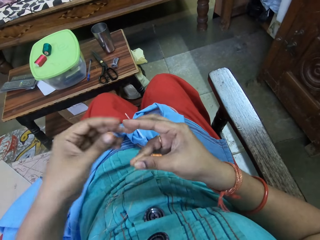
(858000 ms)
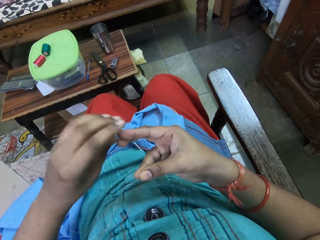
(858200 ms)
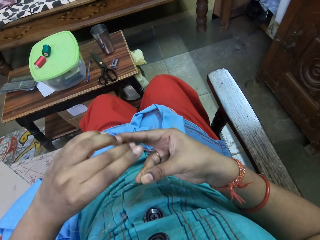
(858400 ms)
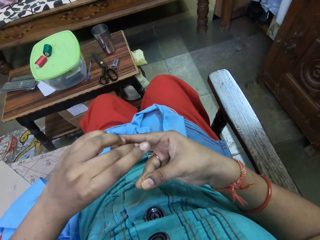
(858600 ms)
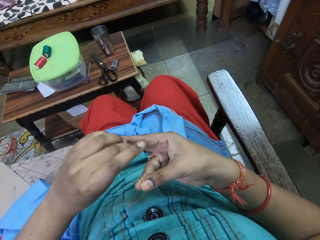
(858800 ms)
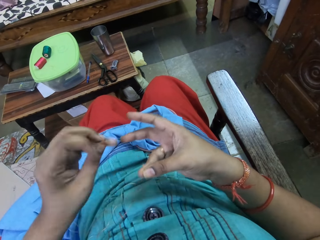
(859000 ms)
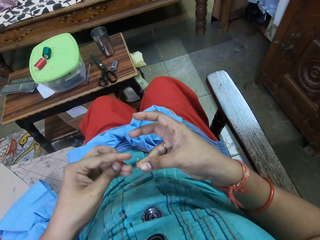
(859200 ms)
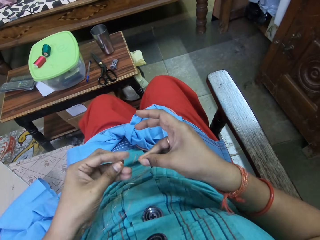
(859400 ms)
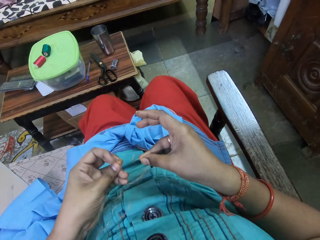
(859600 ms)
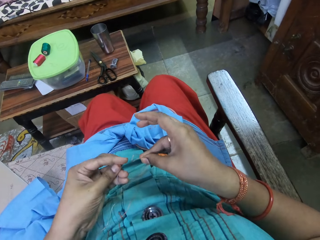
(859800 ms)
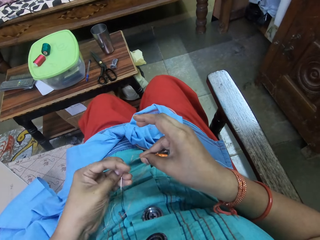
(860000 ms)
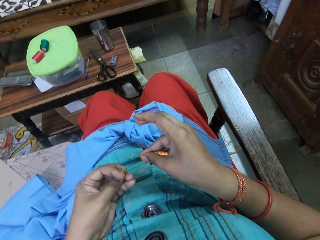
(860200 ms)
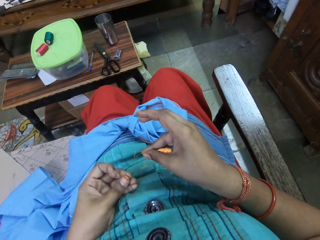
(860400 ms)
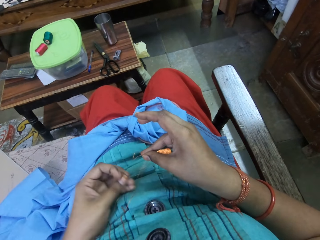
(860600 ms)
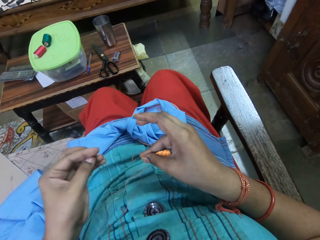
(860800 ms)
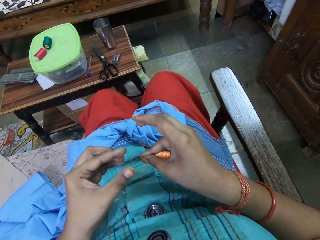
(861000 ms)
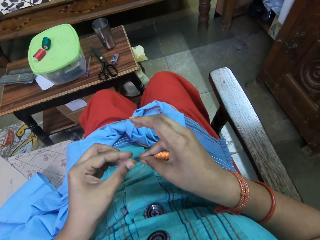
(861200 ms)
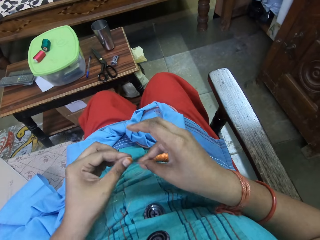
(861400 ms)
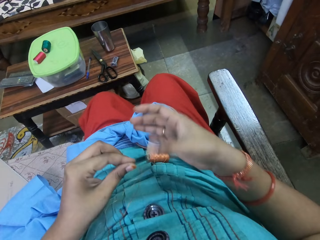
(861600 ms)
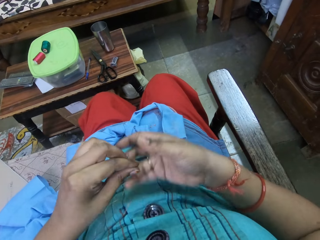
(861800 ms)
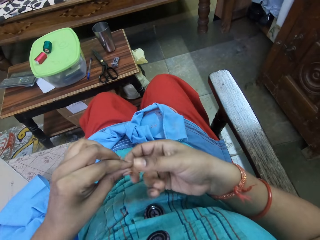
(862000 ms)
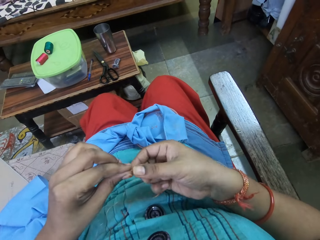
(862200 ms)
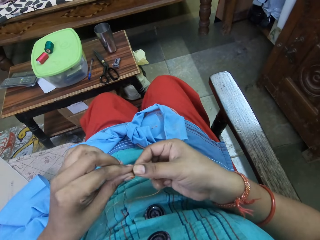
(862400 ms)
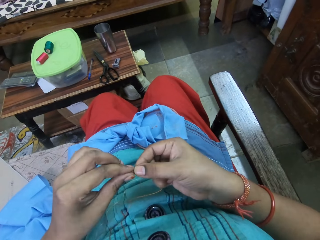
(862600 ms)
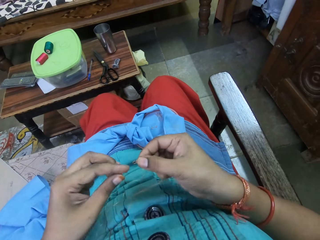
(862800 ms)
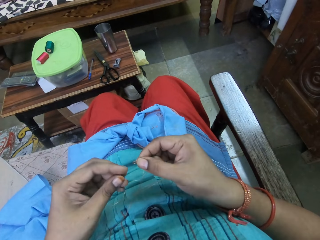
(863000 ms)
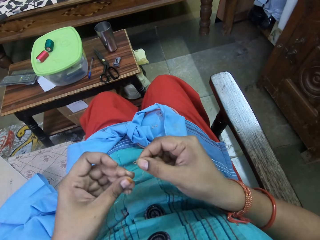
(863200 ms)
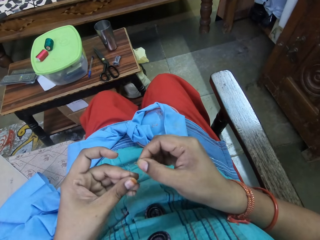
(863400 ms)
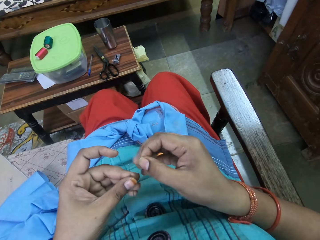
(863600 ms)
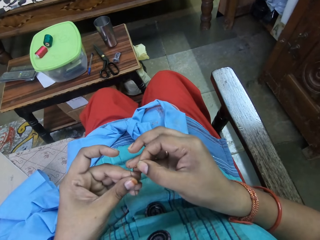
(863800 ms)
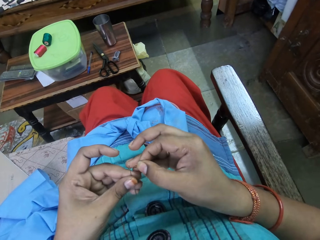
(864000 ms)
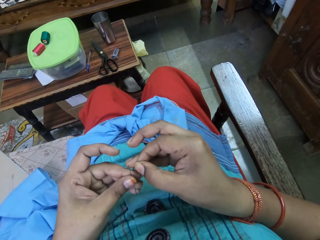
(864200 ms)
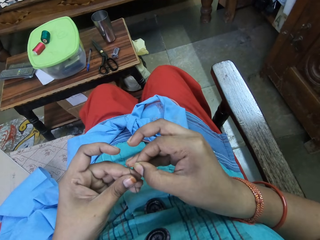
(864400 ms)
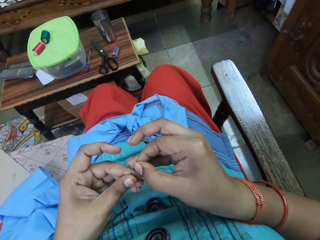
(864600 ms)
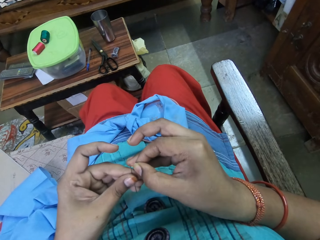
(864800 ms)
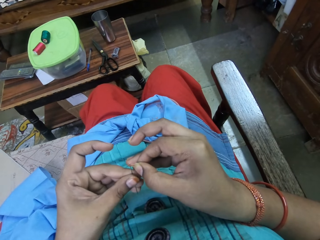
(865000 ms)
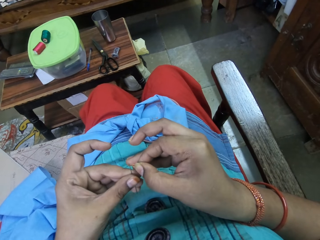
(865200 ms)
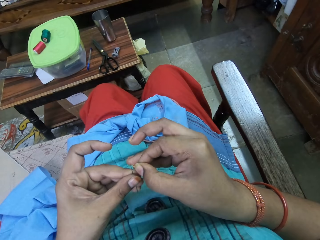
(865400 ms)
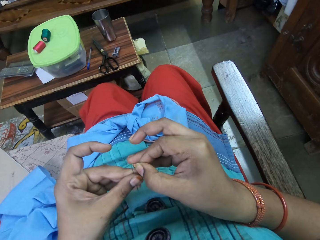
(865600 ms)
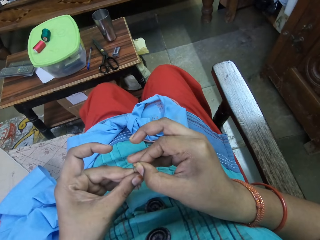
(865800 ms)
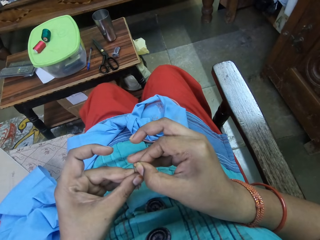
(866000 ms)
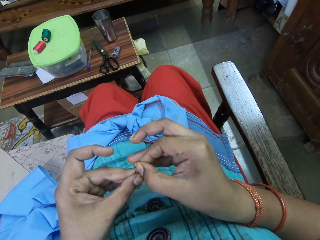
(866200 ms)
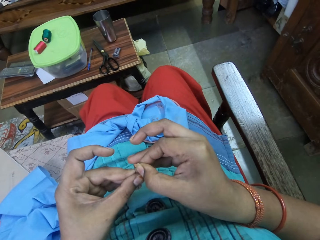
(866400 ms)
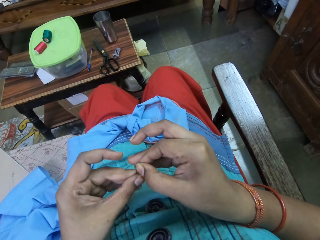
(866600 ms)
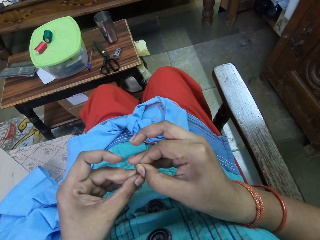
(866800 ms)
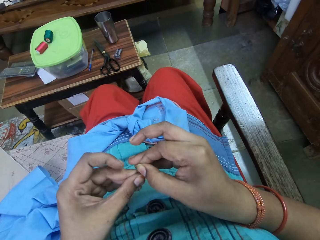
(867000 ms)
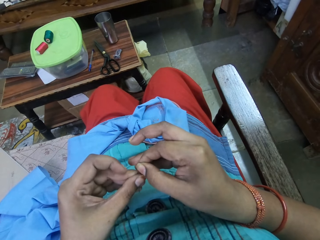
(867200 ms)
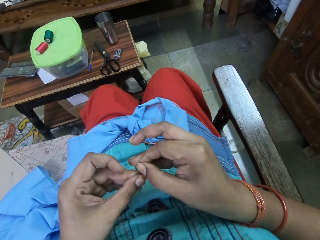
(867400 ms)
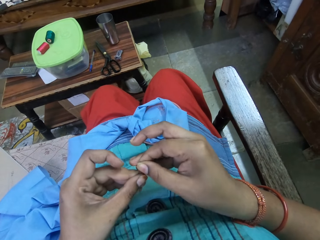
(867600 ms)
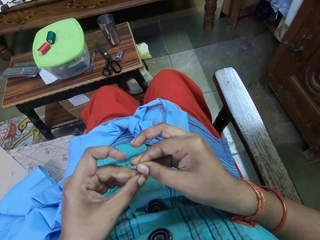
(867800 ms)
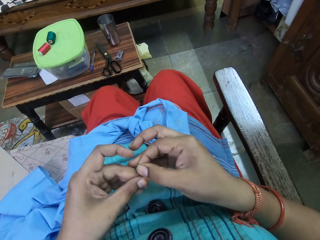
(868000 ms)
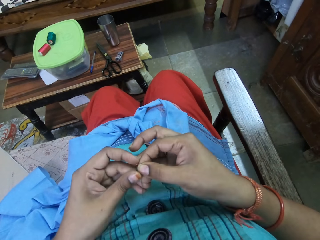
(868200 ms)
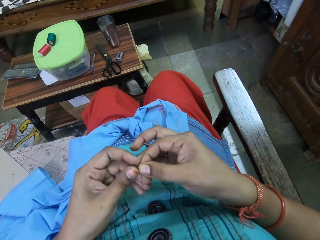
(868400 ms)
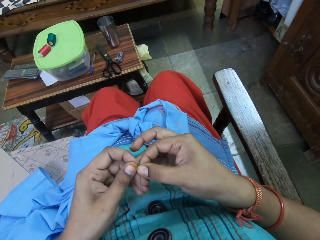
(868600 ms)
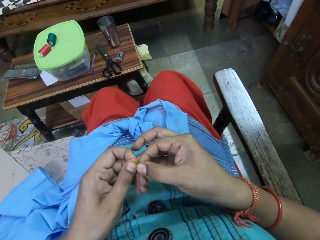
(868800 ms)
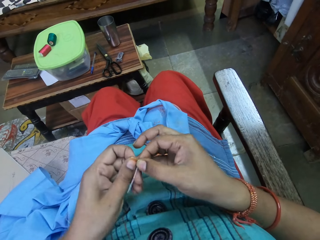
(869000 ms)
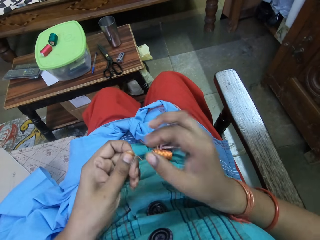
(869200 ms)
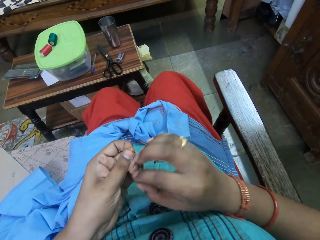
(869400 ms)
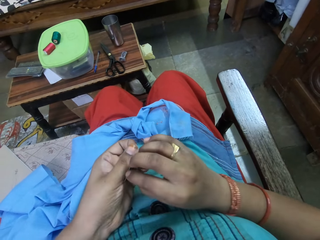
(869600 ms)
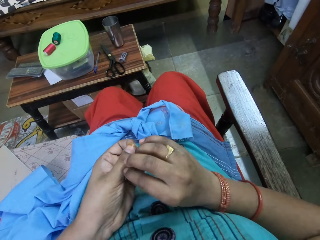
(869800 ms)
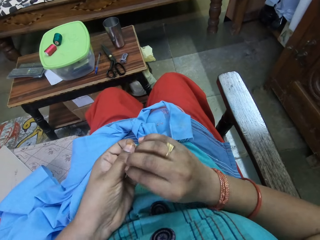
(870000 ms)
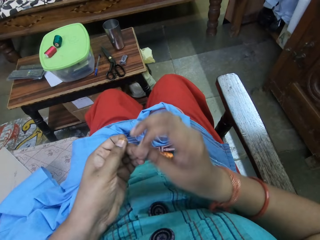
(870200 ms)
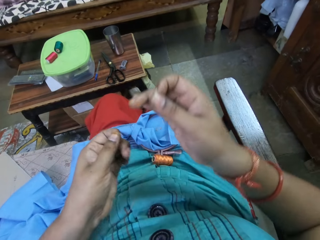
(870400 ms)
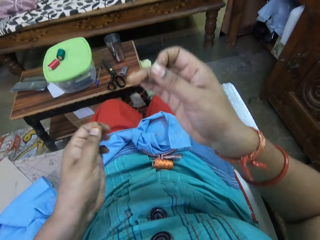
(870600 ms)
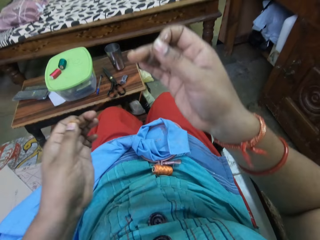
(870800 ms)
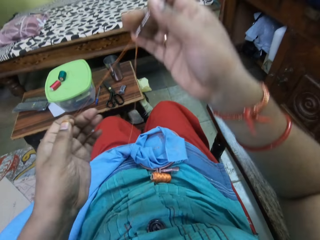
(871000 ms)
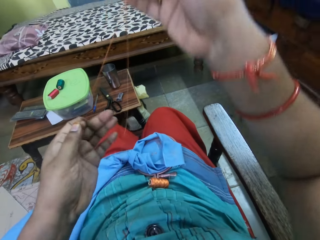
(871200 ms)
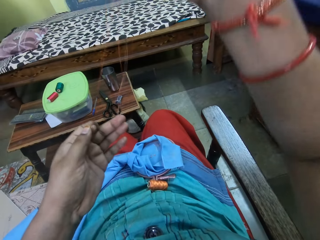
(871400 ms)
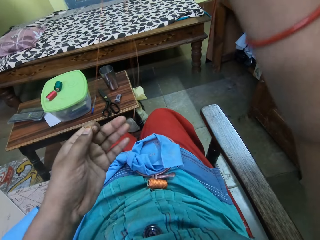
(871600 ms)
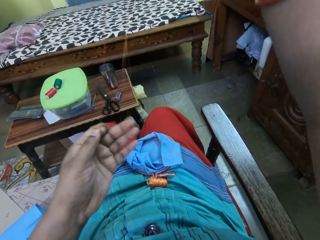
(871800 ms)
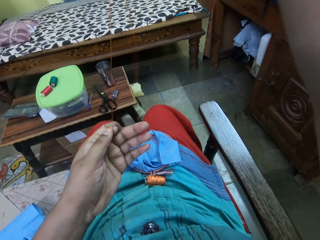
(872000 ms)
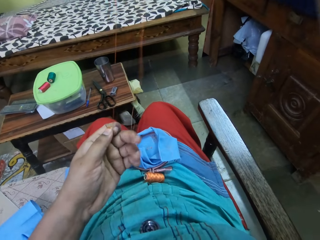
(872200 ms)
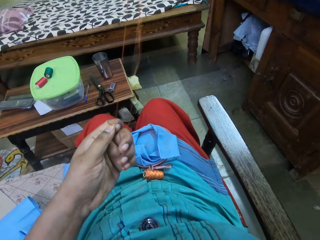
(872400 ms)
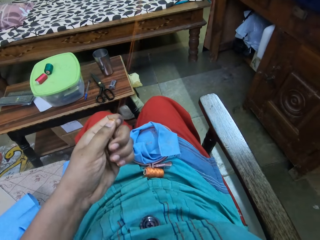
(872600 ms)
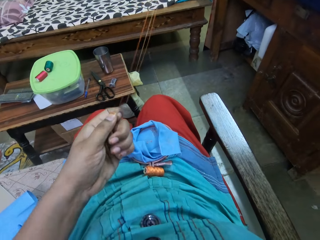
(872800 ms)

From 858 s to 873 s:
The camera wearer passes the needle in her right hand to her left hand. She adjusts the thread with her left hand. She inserts the thread inside the needle in her left hand. She pulls the thread from the needle with her left hand. She holds the needle with her right hand.

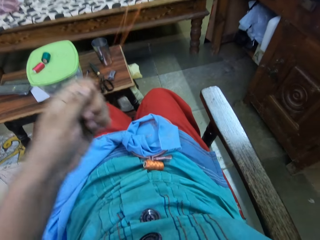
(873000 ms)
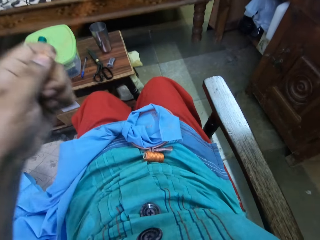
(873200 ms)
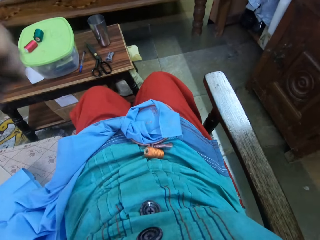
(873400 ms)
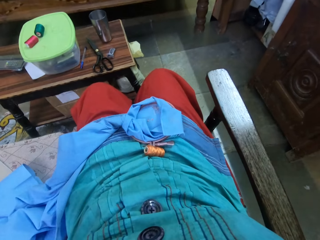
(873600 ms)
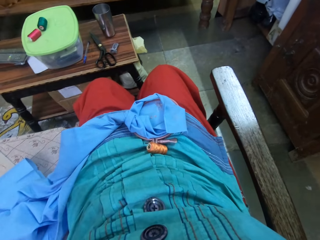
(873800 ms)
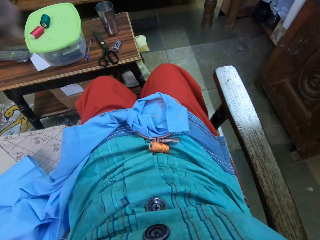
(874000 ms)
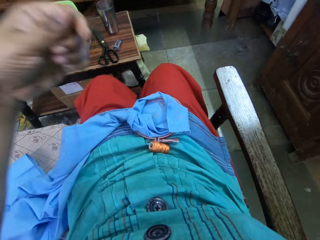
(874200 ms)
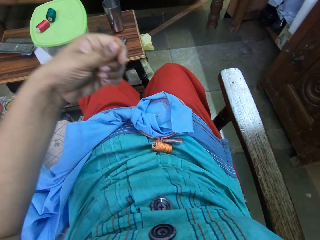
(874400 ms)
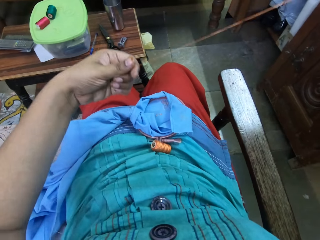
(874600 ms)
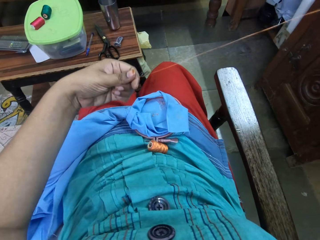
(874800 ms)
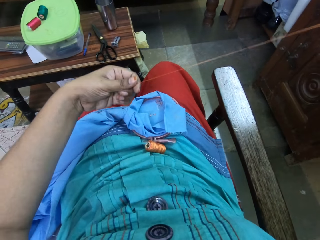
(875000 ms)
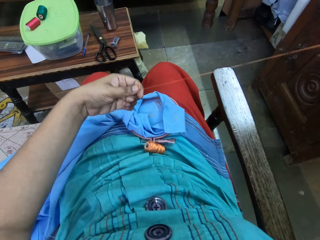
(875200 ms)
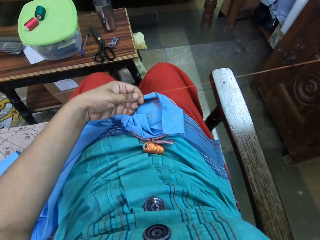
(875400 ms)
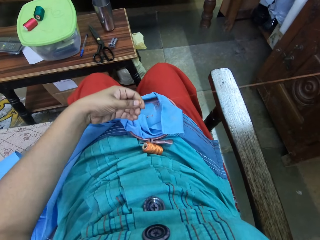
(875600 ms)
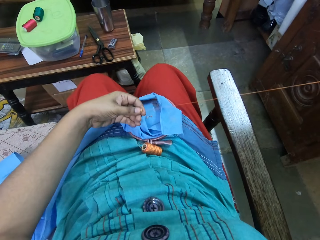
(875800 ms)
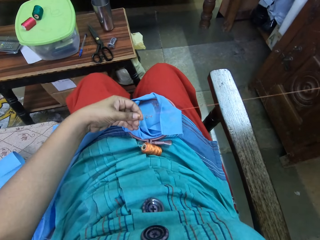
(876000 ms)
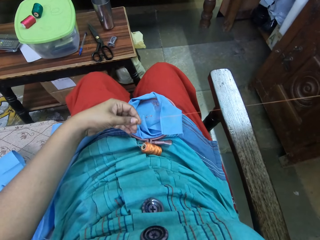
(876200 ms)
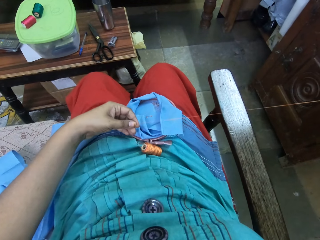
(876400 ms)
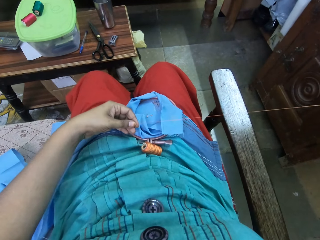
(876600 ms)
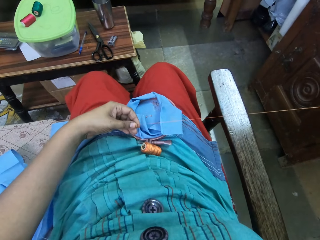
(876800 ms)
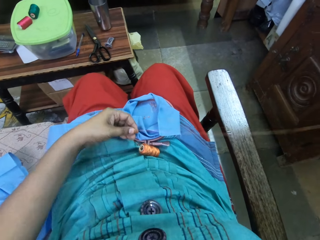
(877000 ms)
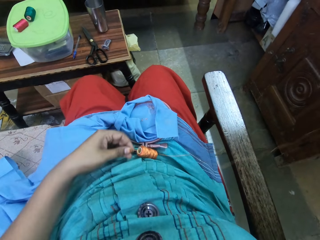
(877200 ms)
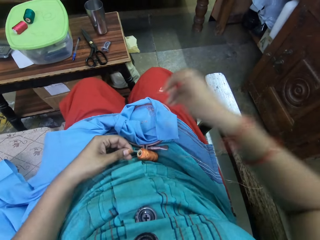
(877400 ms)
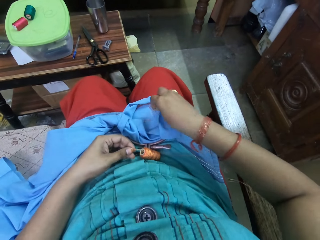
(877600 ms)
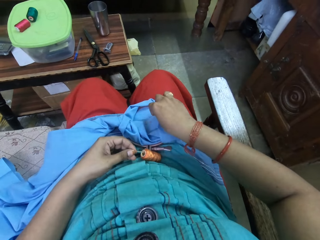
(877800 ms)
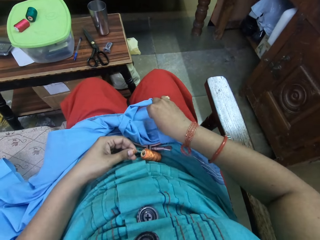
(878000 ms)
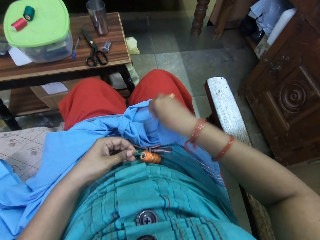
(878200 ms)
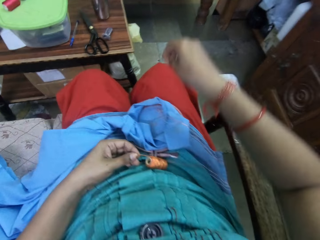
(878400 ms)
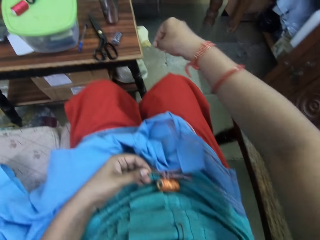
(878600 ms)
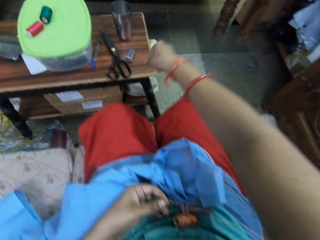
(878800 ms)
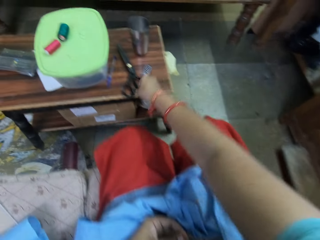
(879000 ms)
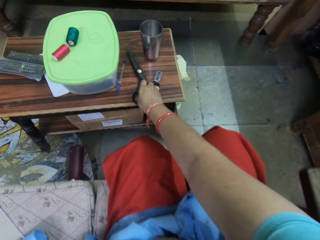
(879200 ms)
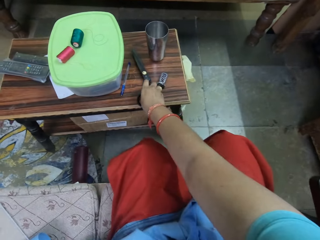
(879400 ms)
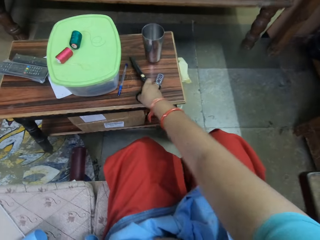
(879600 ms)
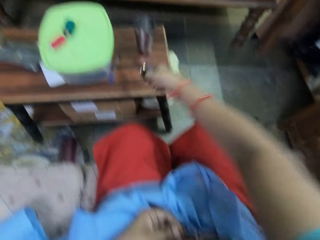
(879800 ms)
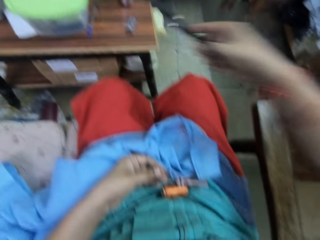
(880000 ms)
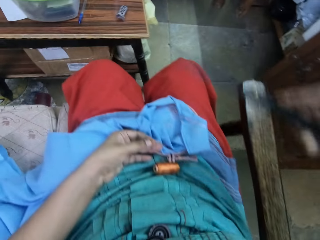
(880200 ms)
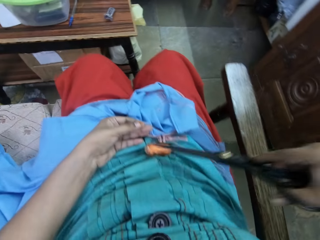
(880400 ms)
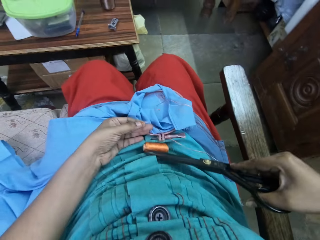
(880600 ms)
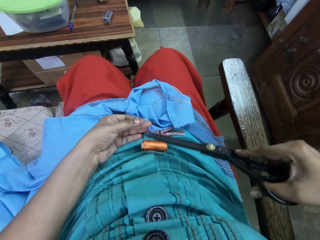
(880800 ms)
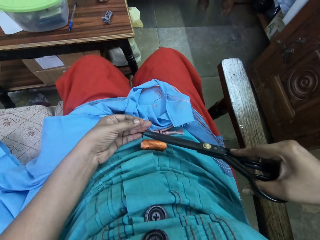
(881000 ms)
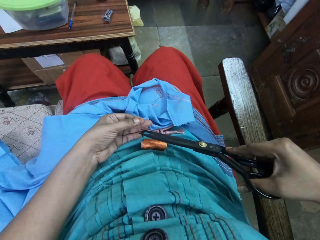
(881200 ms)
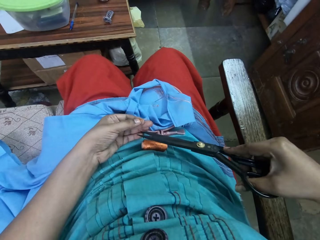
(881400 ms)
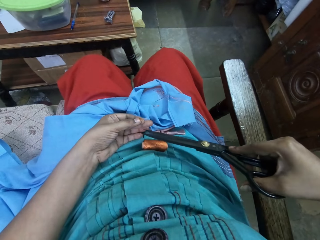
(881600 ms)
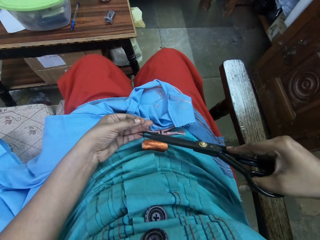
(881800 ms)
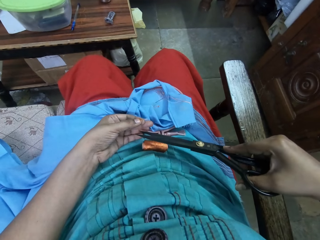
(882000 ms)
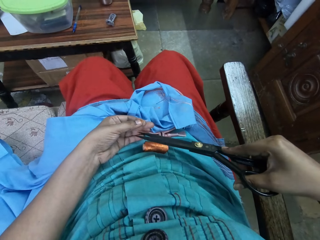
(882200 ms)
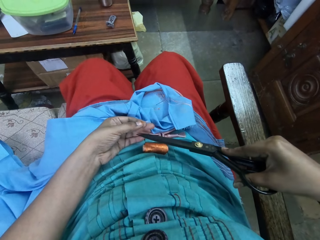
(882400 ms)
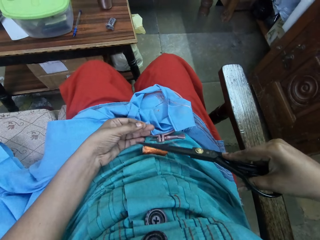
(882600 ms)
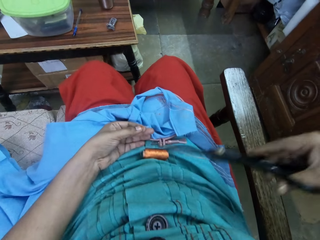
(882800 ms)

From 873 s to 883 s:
The camera wearer drops the needle with thread in her right hand on the cloth on her lap. She picks up the pair of scissors from the table with her right hand. She cuts off the thread with the pair of scissors in her right hand.
